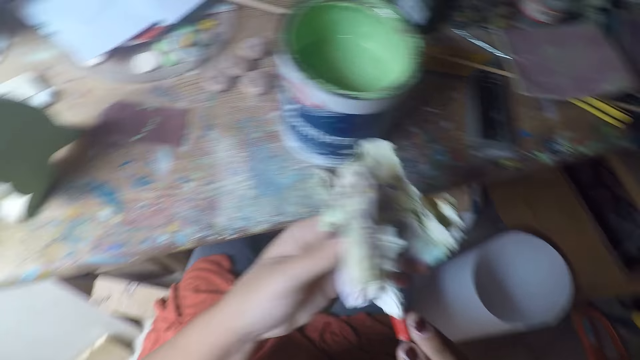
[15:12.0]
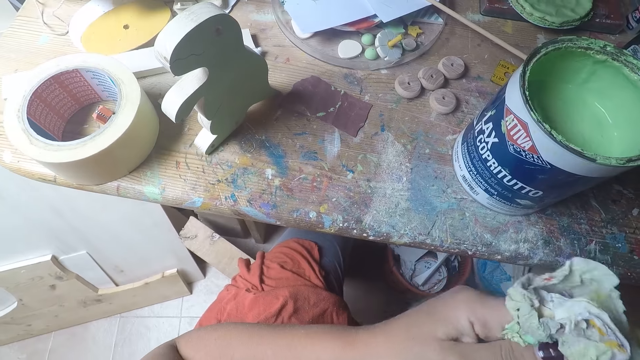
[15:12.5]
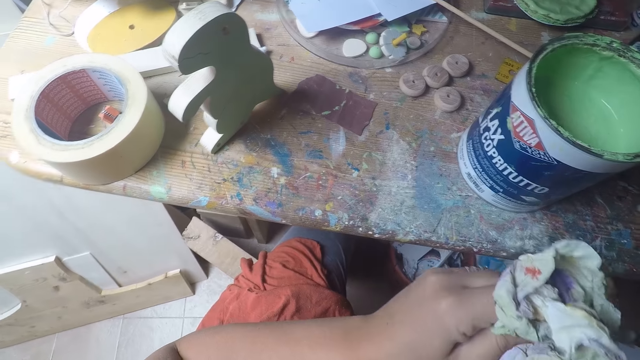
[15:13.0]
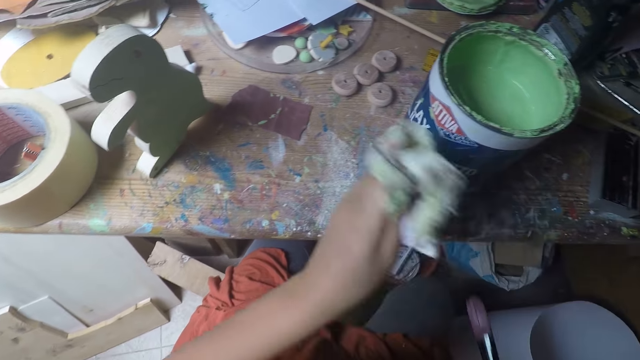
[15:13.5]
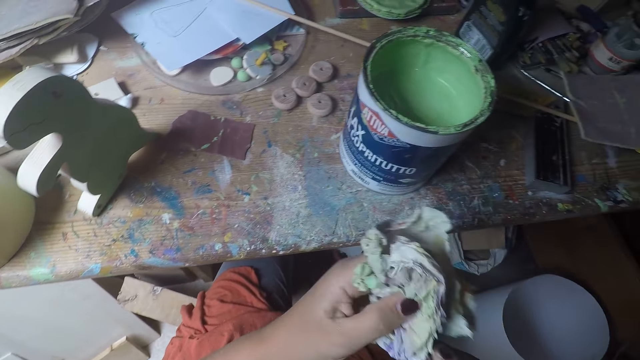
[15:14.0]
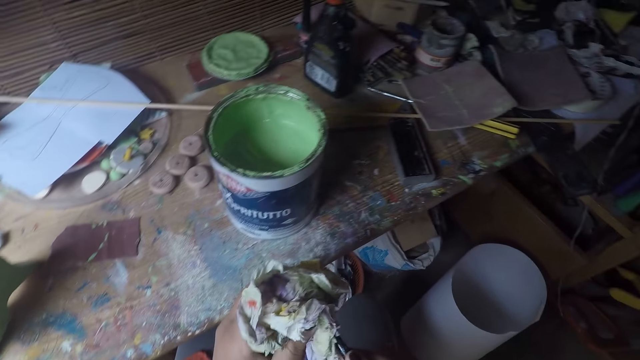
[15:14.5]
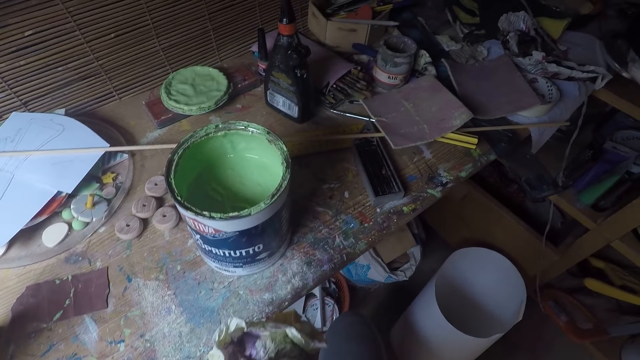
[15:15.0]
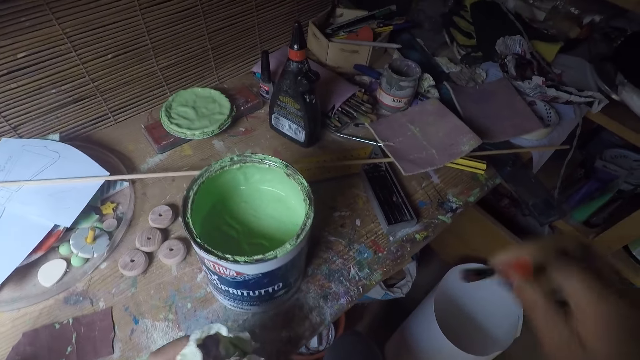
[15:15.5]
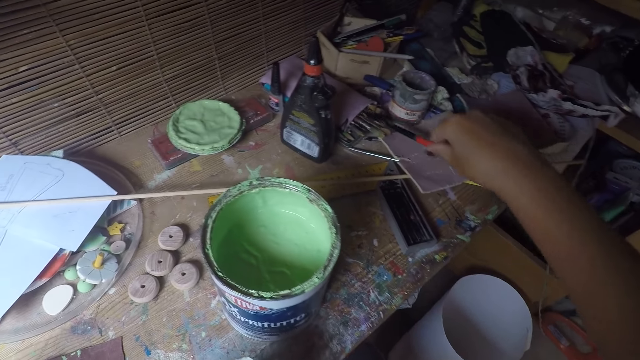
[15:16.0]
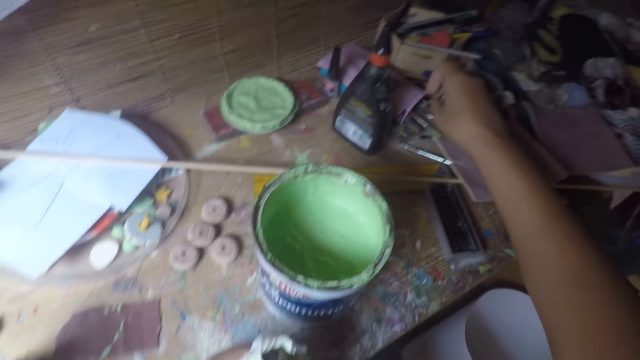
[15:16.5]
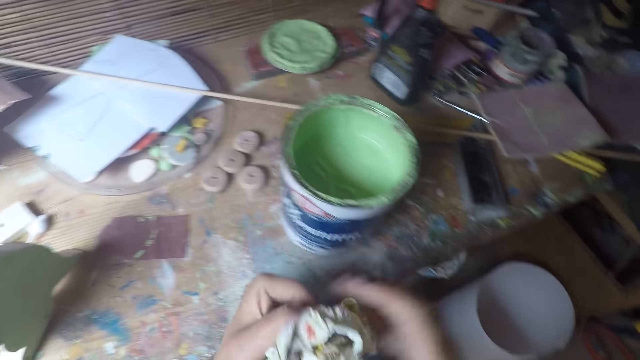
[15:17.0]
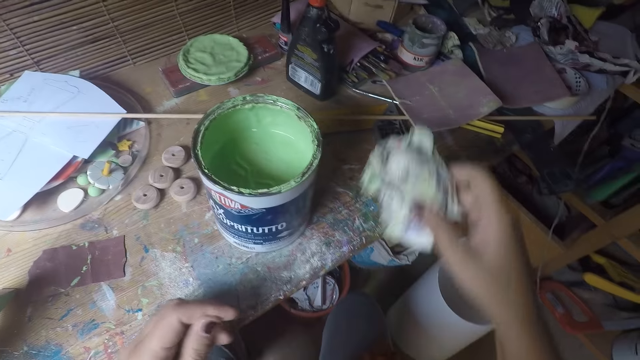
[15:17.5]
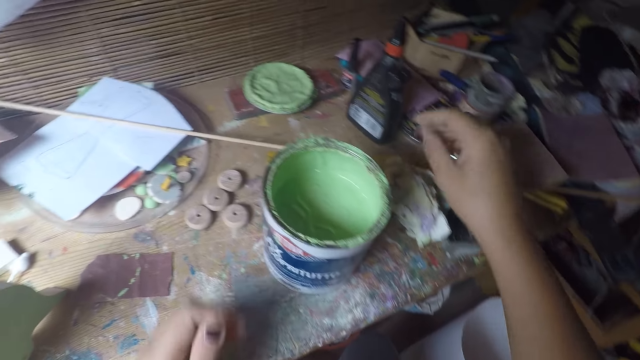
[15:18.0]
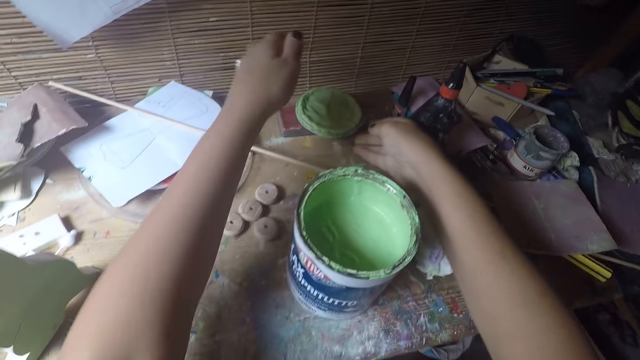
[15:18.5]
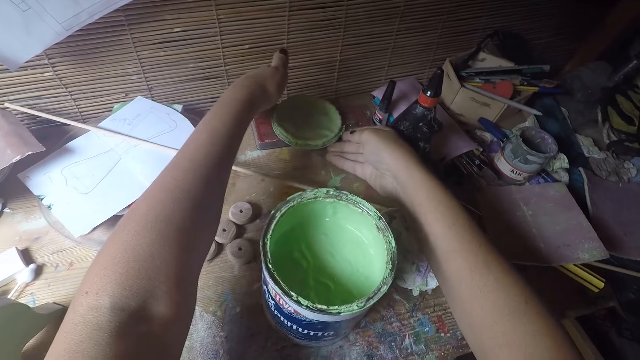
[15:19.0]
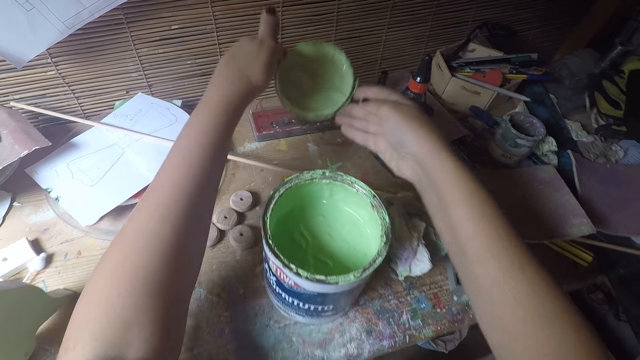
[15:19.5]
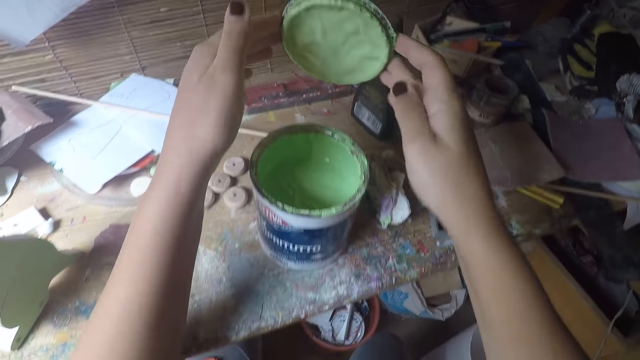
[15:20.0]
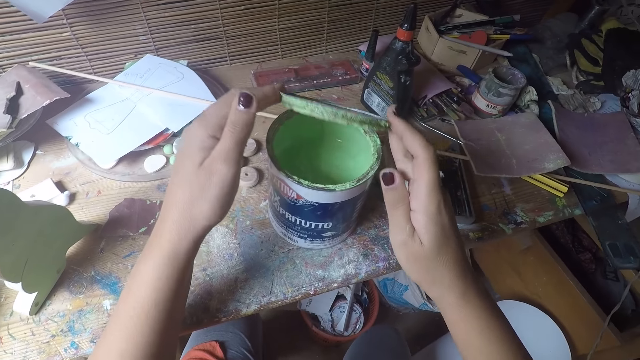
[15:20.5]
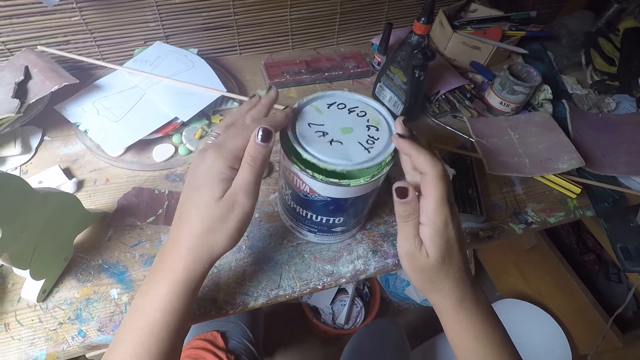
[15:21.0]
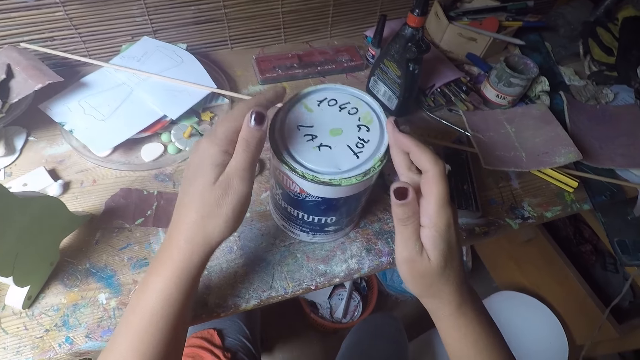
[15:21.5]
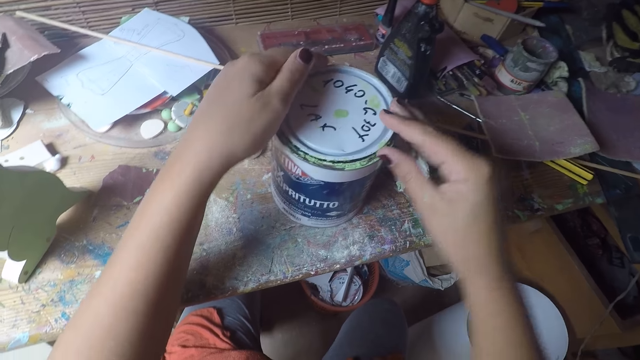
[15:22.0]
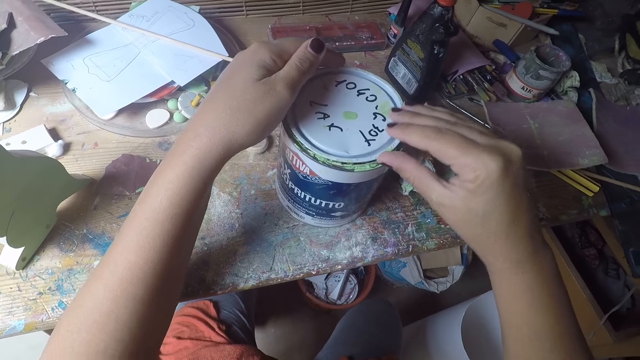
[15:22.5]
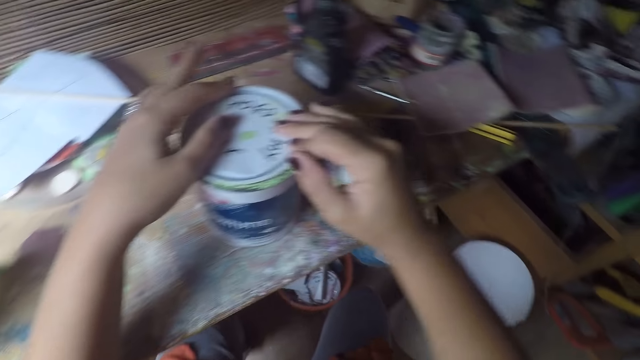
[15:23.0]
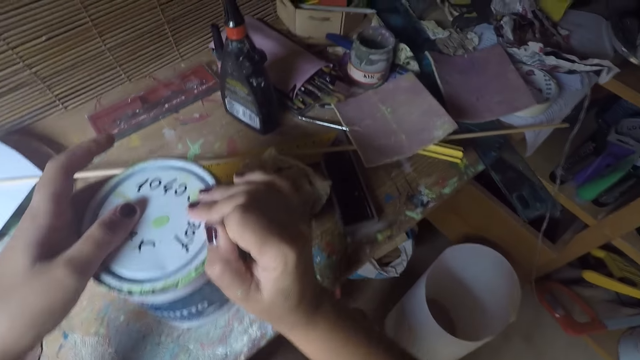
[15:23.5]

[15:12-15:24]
The camera wearer puts a brush on a table. They put a tissue on the table. They pick up a lid of paint. They close the paint can.

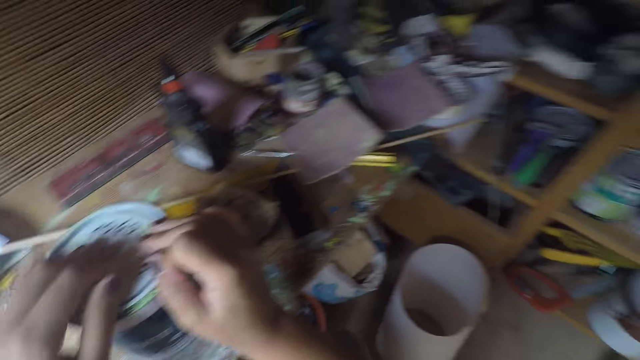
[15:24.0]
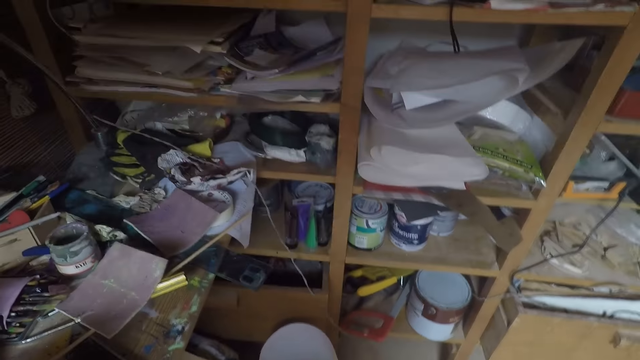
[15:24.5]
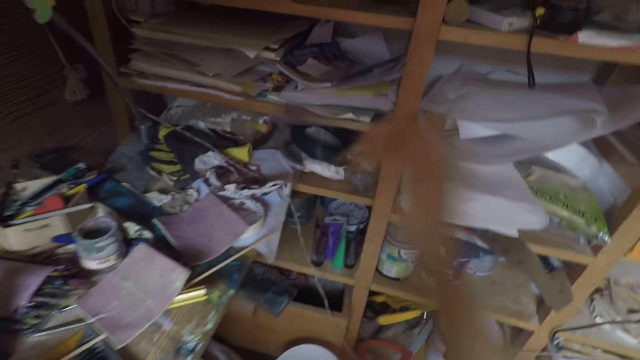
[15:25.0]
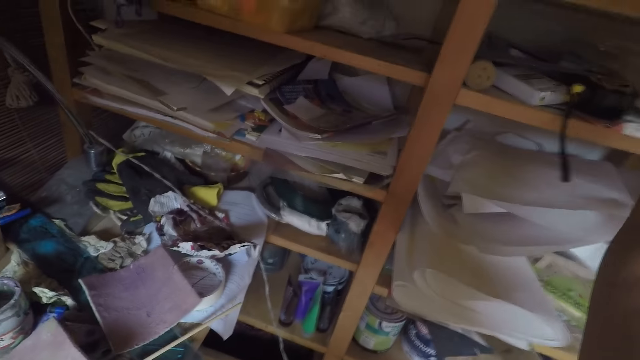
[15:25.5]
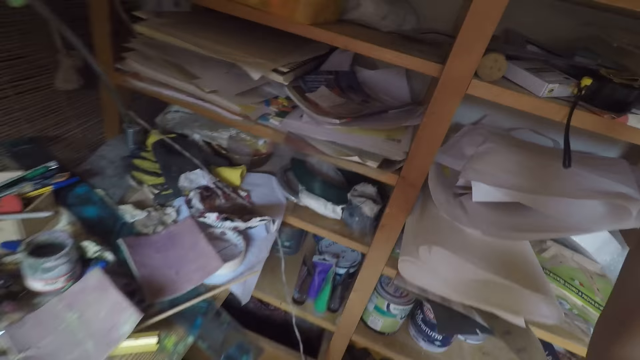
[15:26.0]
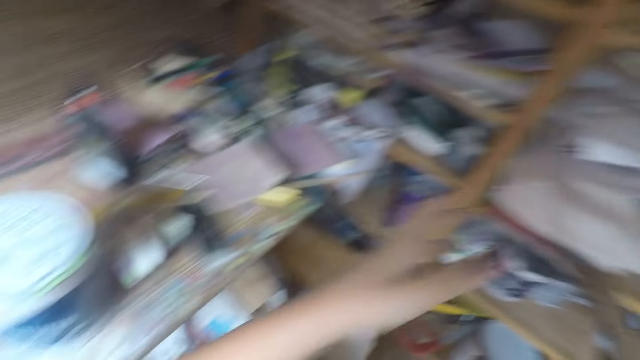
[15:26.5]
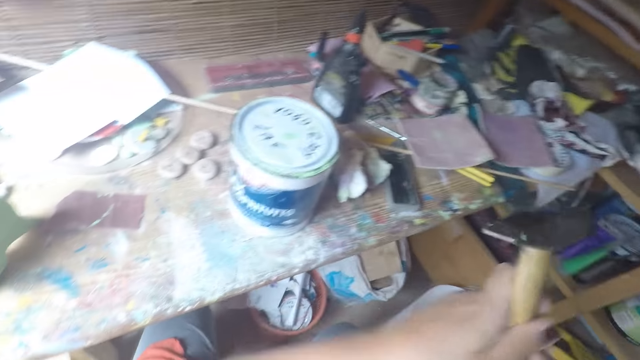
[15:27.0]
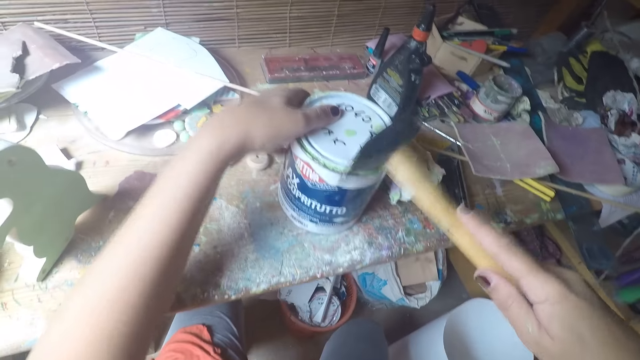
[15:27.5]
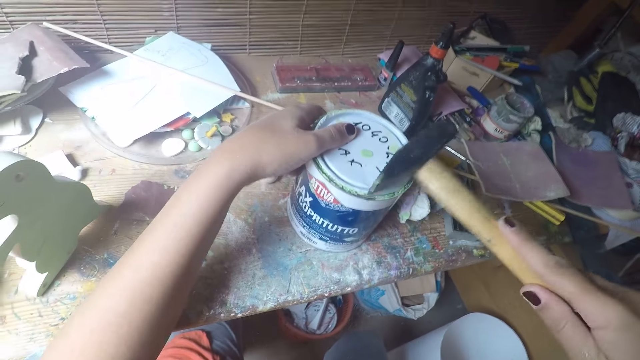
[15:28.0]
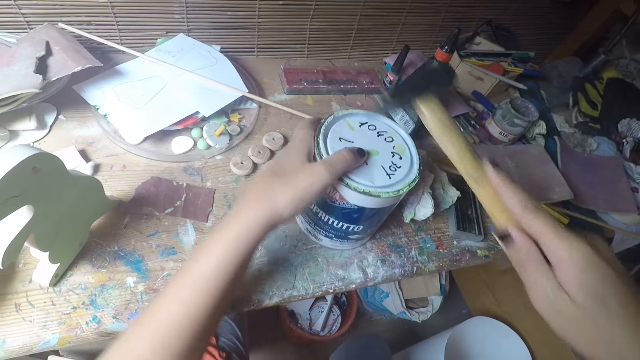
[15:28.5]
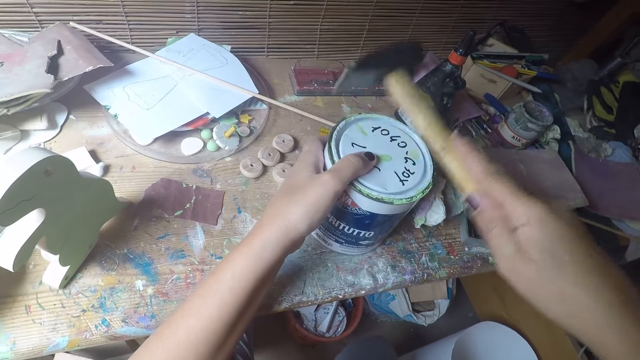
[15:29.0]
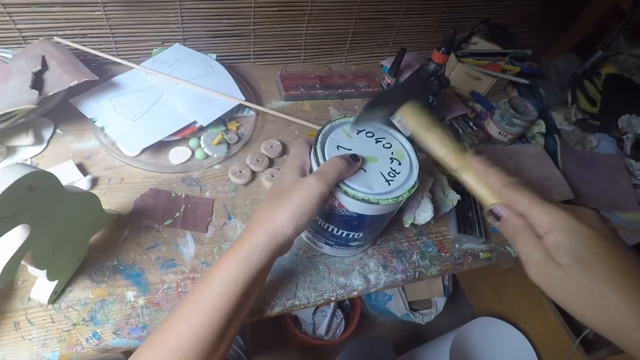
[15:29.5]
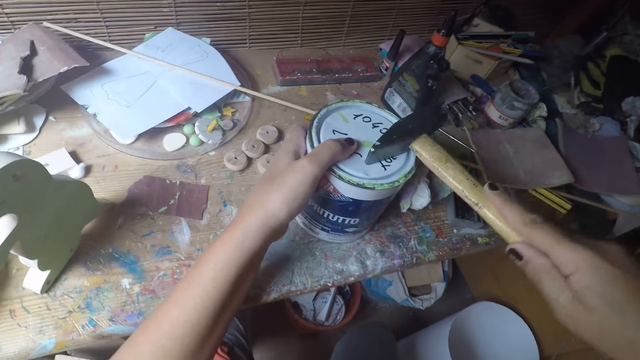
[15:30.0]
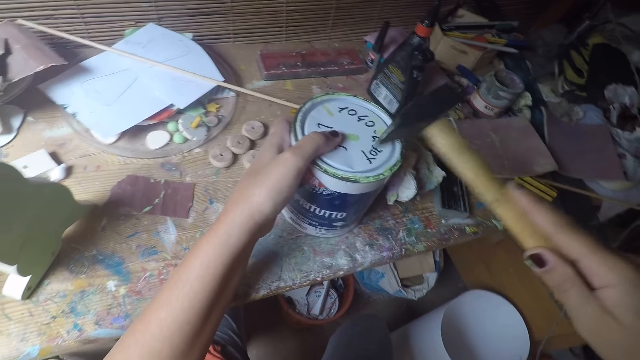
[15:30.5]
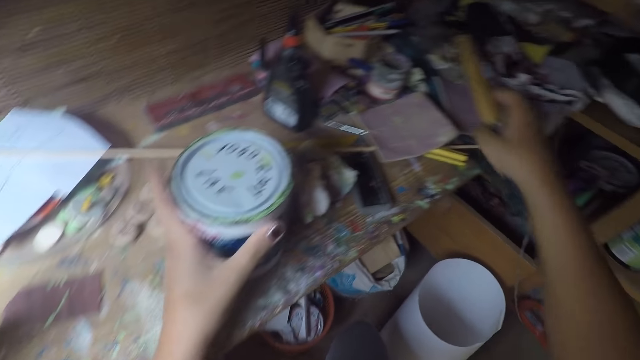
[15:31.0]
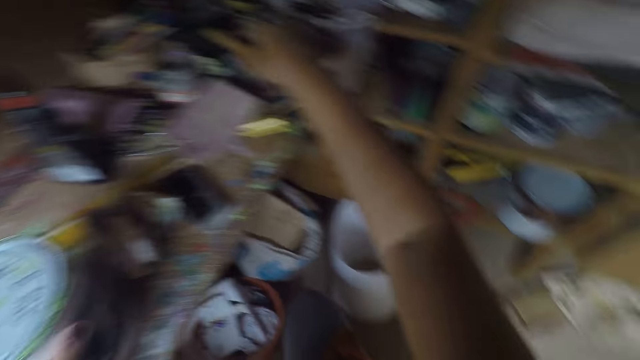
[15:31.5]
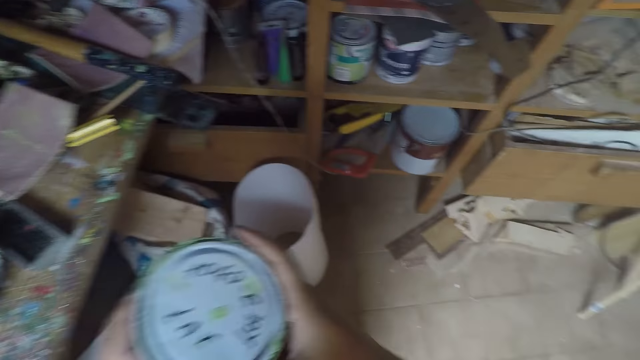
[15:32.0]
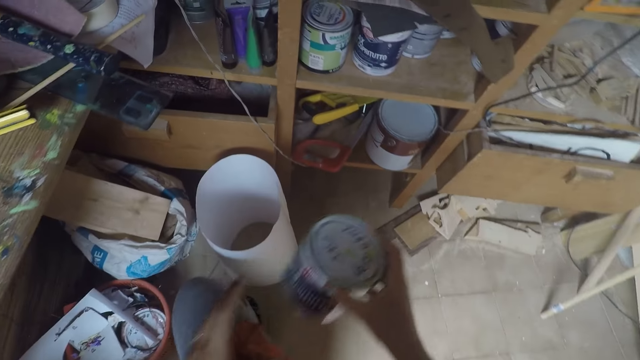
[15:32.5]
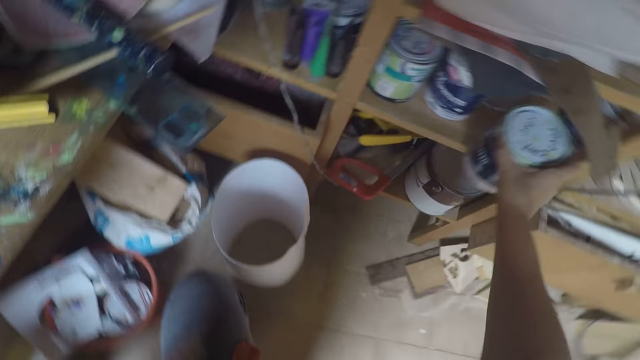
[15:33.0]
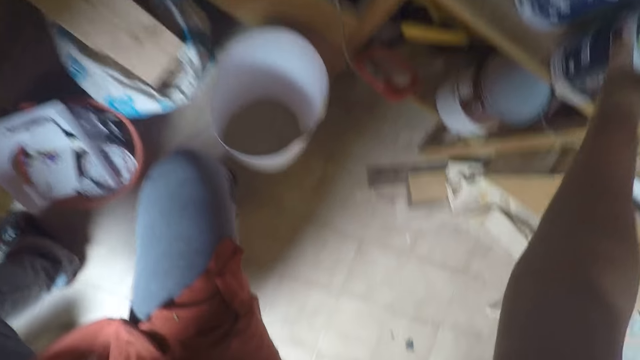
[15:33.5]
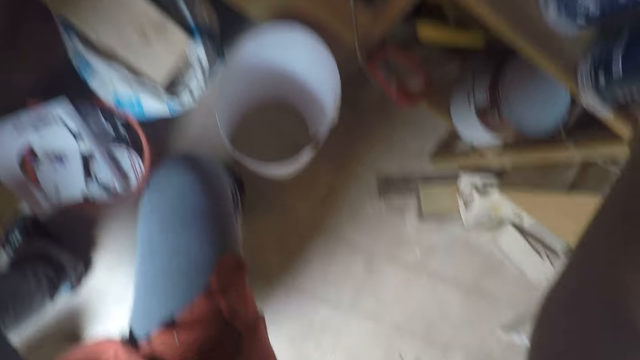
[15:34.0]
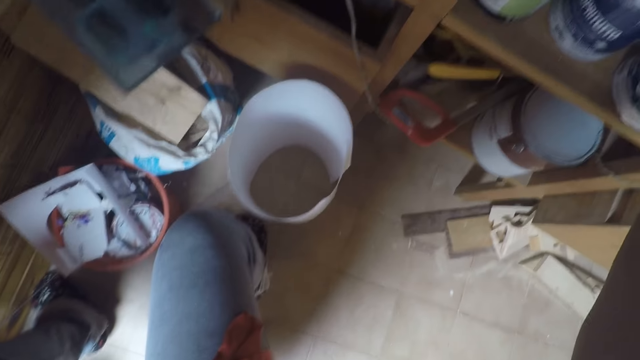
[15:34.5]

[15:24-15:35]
The camera wearer picks up a hammer on the shelf. They hit on a tin of paint using the hammer. They put the hammer on the table. They put the tin of paint on the shelf.
